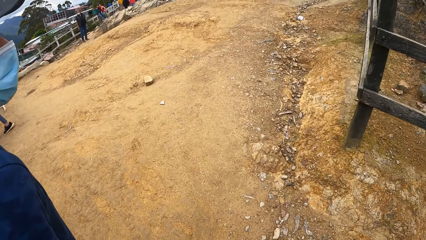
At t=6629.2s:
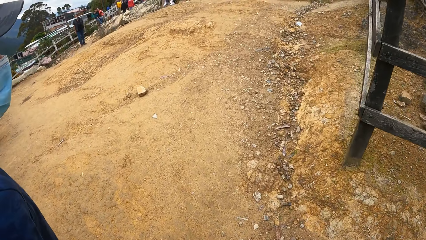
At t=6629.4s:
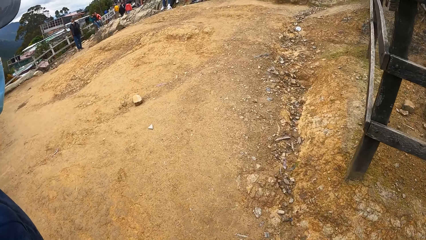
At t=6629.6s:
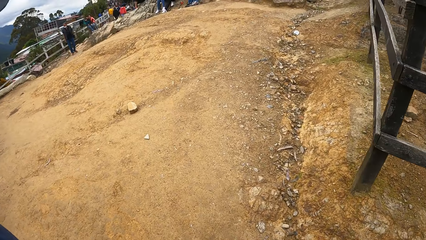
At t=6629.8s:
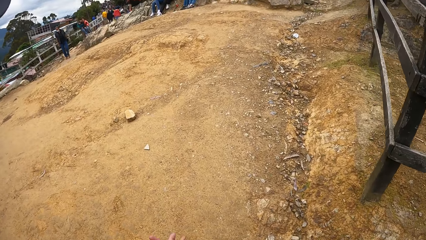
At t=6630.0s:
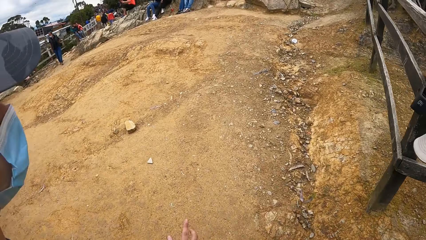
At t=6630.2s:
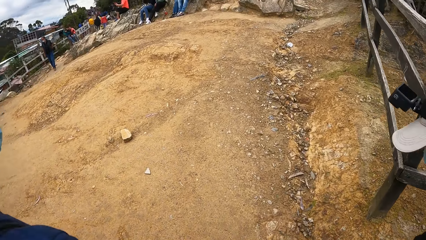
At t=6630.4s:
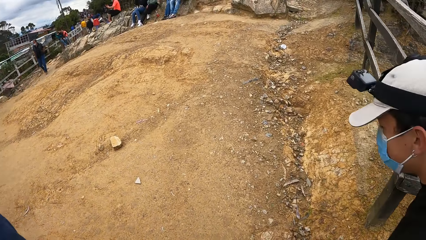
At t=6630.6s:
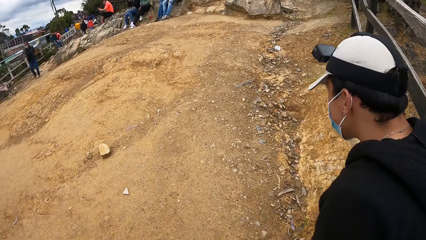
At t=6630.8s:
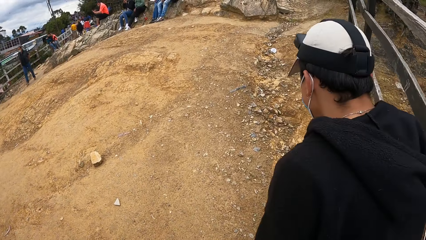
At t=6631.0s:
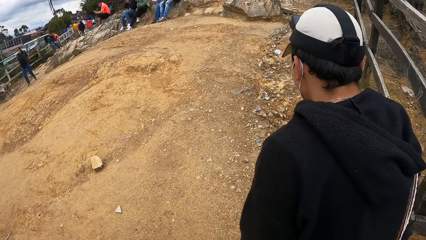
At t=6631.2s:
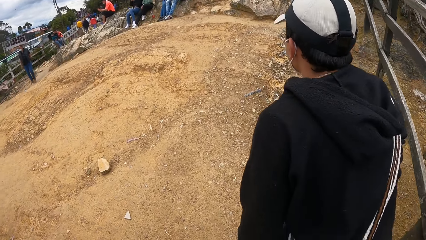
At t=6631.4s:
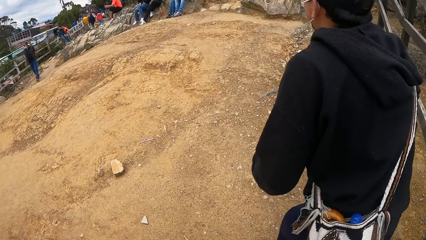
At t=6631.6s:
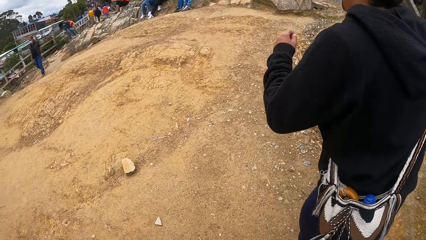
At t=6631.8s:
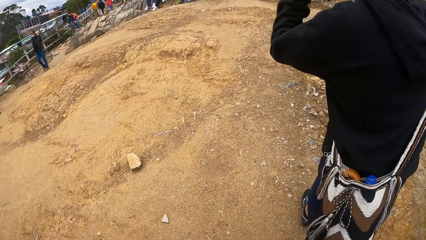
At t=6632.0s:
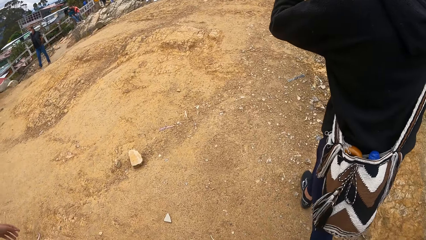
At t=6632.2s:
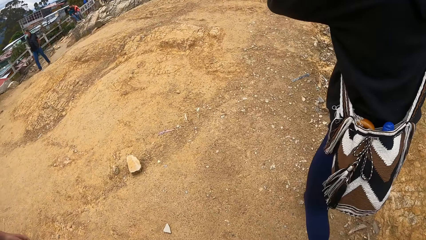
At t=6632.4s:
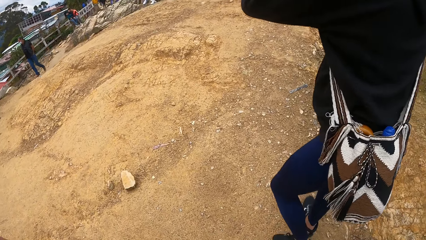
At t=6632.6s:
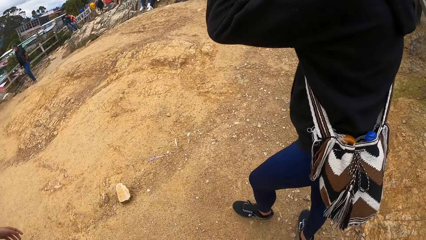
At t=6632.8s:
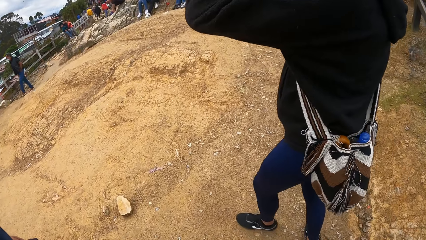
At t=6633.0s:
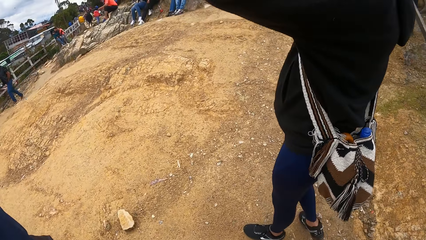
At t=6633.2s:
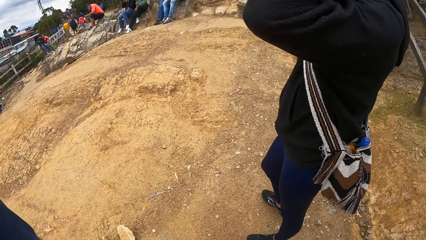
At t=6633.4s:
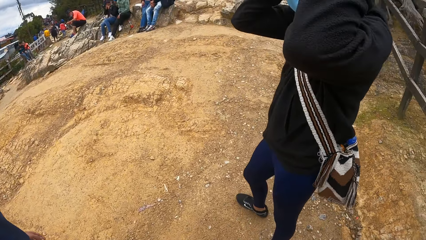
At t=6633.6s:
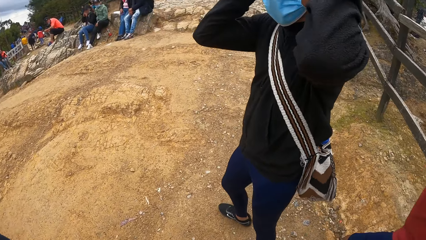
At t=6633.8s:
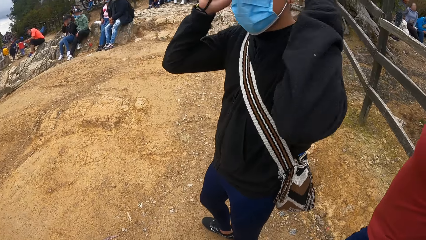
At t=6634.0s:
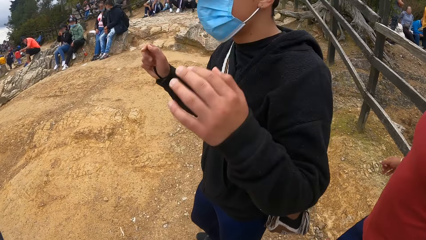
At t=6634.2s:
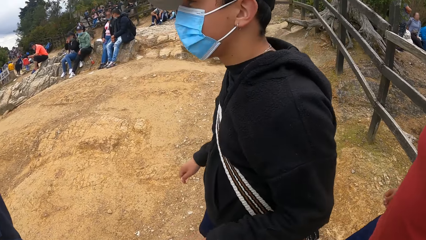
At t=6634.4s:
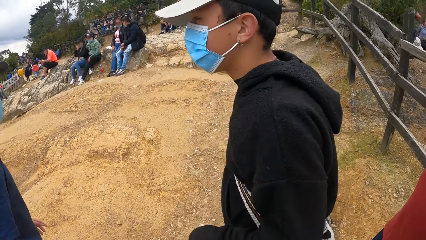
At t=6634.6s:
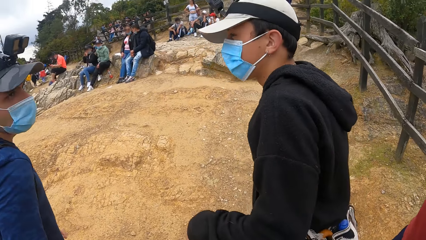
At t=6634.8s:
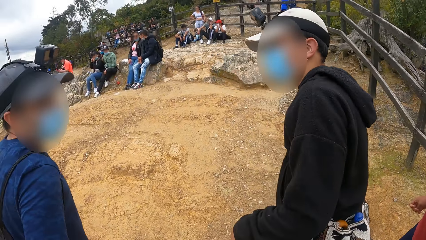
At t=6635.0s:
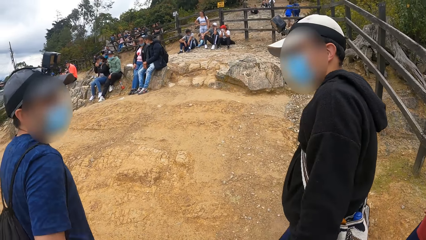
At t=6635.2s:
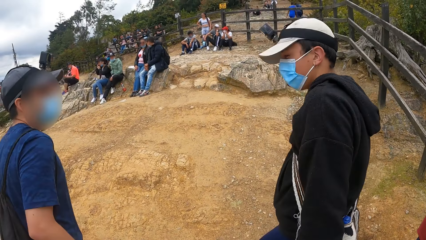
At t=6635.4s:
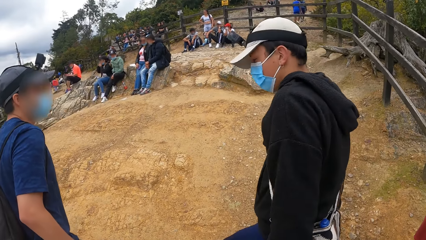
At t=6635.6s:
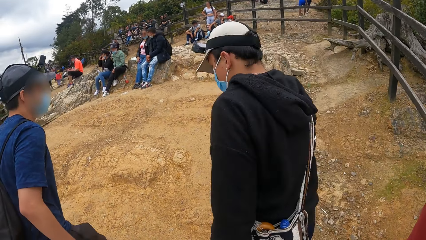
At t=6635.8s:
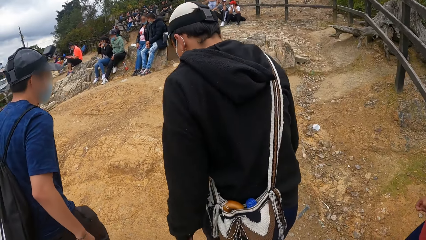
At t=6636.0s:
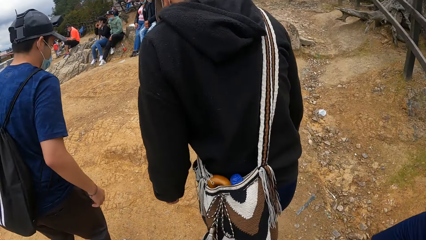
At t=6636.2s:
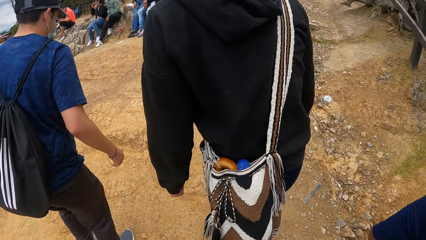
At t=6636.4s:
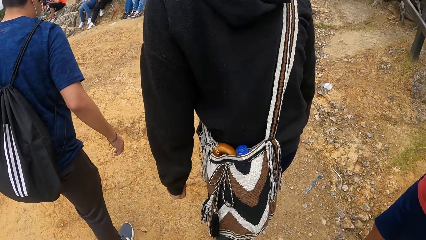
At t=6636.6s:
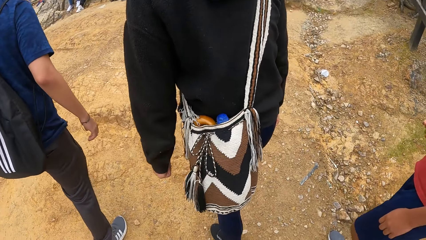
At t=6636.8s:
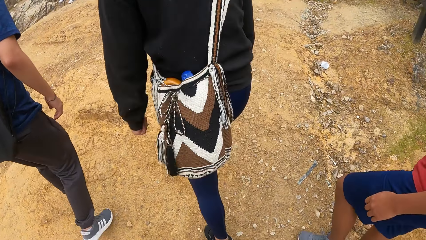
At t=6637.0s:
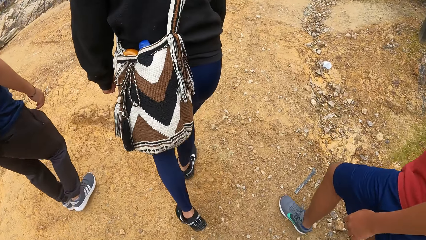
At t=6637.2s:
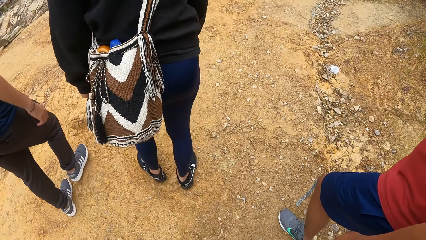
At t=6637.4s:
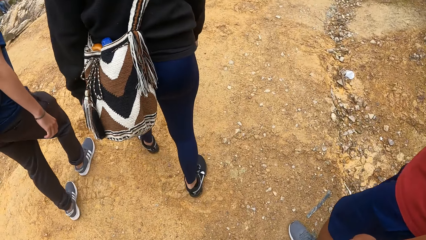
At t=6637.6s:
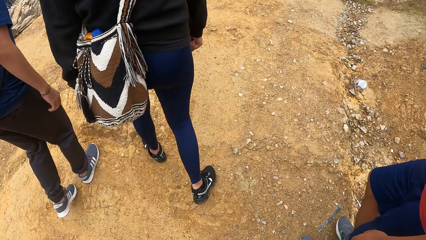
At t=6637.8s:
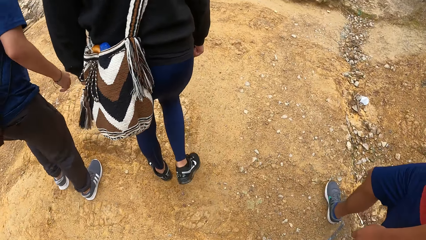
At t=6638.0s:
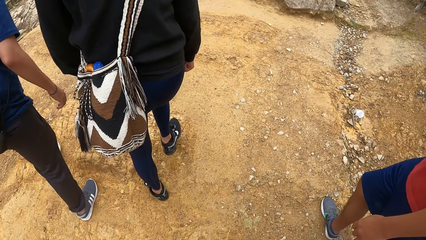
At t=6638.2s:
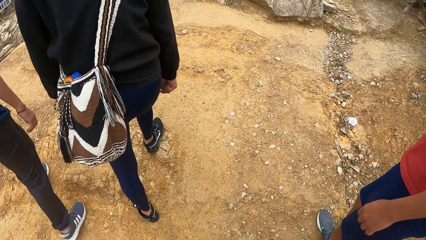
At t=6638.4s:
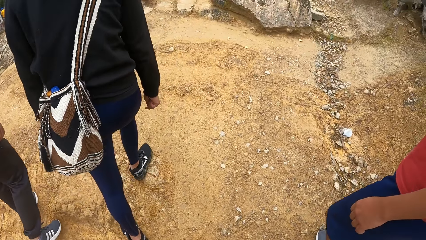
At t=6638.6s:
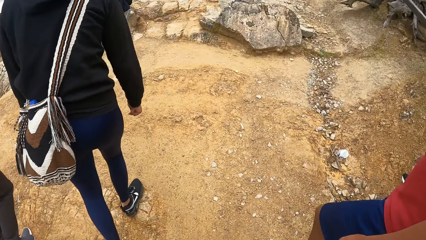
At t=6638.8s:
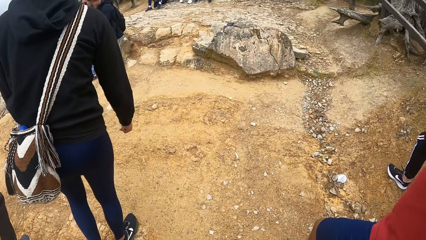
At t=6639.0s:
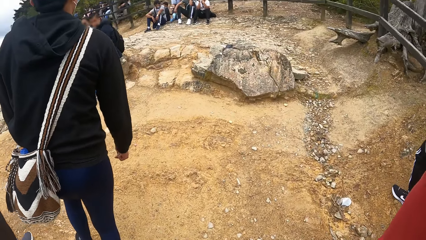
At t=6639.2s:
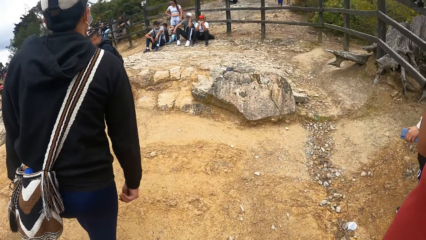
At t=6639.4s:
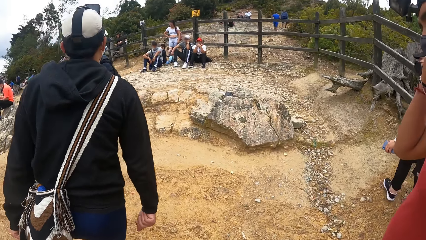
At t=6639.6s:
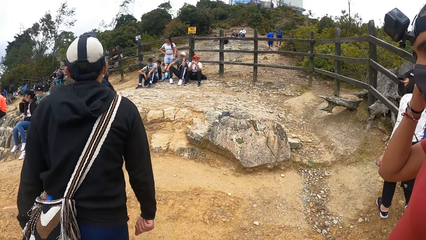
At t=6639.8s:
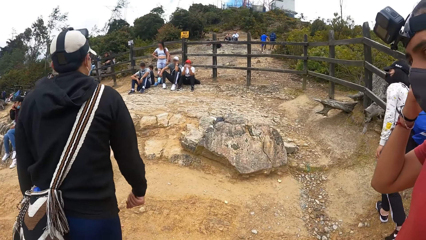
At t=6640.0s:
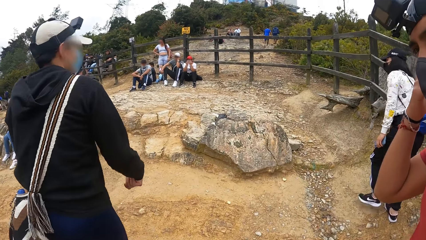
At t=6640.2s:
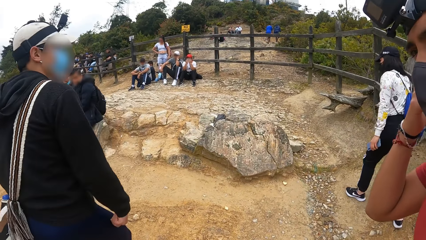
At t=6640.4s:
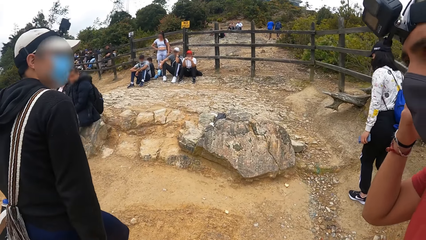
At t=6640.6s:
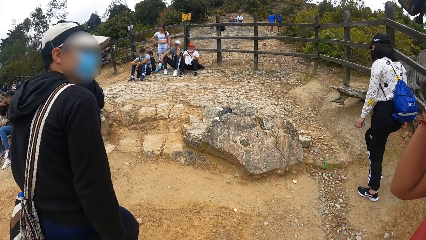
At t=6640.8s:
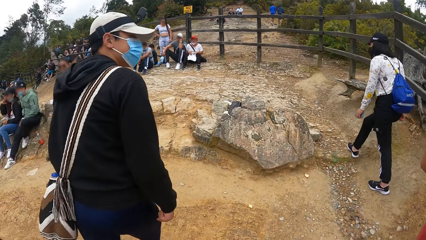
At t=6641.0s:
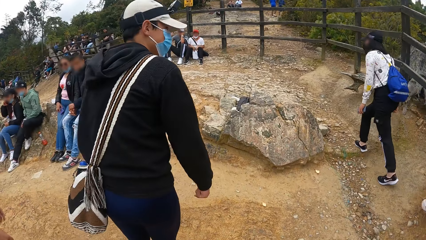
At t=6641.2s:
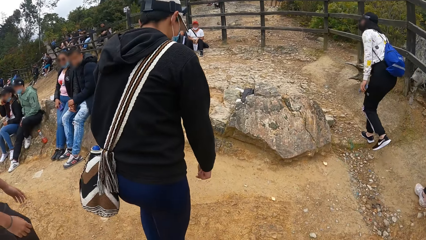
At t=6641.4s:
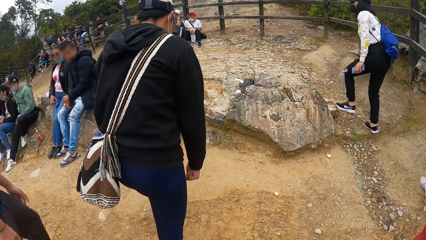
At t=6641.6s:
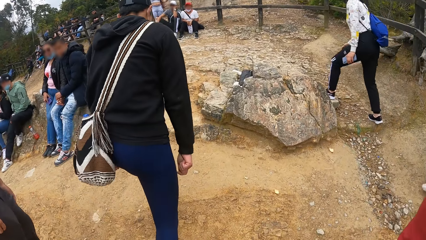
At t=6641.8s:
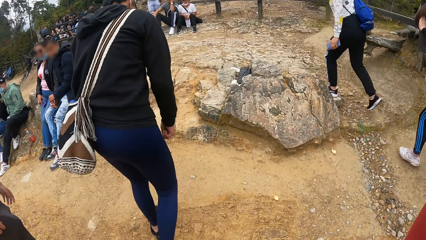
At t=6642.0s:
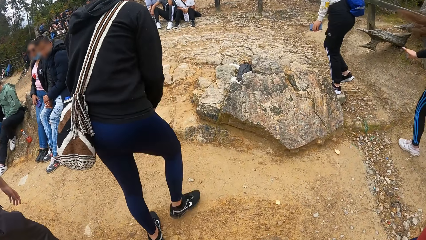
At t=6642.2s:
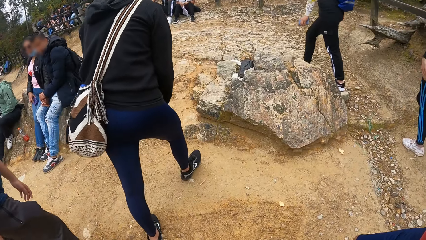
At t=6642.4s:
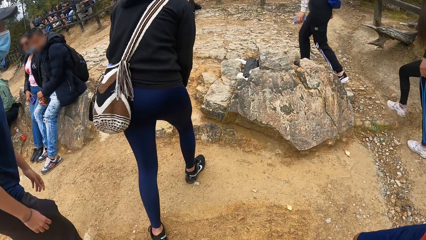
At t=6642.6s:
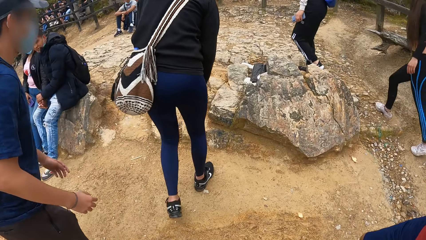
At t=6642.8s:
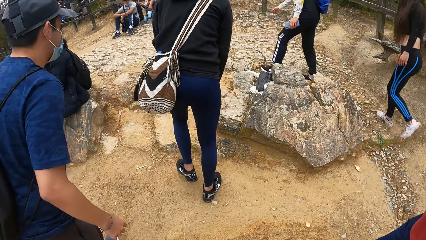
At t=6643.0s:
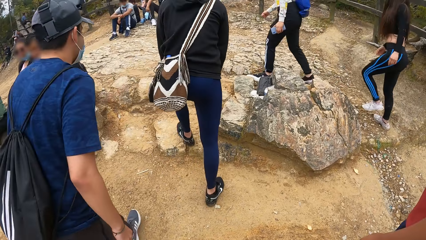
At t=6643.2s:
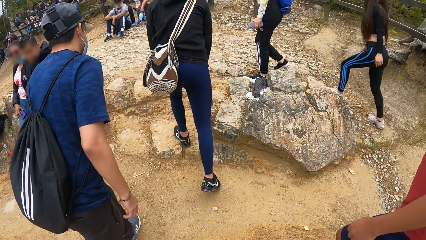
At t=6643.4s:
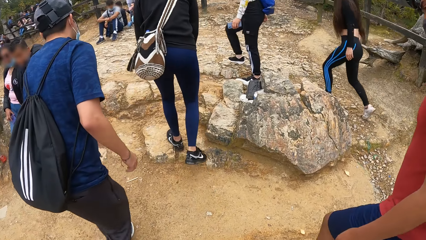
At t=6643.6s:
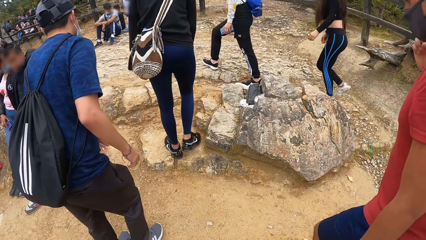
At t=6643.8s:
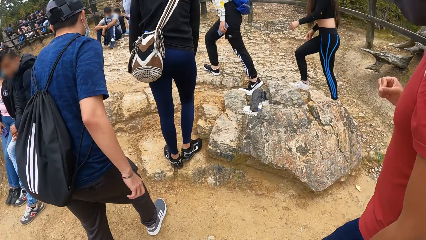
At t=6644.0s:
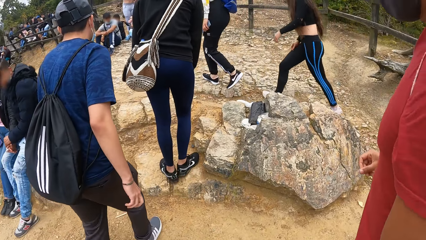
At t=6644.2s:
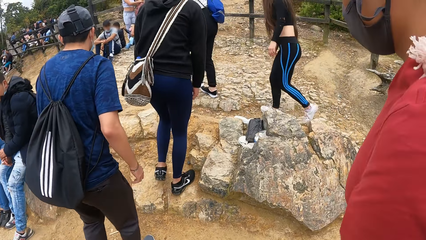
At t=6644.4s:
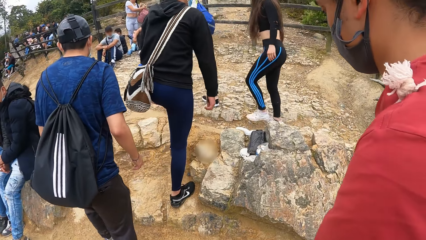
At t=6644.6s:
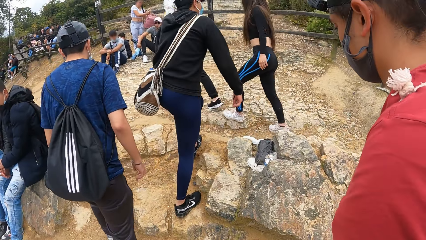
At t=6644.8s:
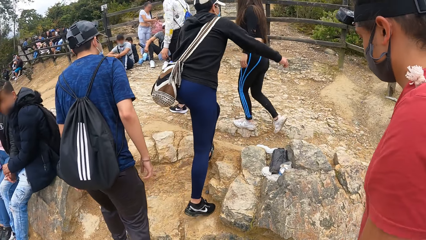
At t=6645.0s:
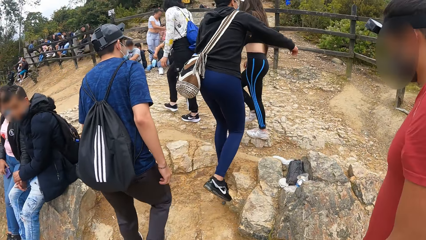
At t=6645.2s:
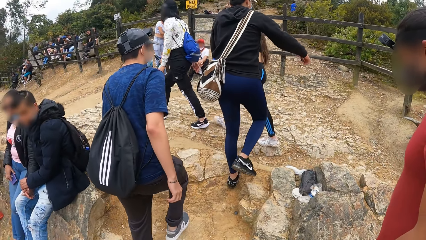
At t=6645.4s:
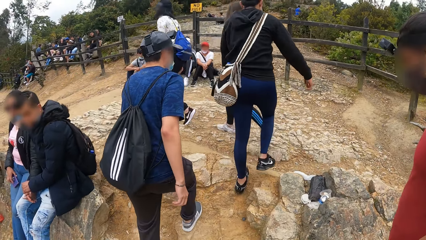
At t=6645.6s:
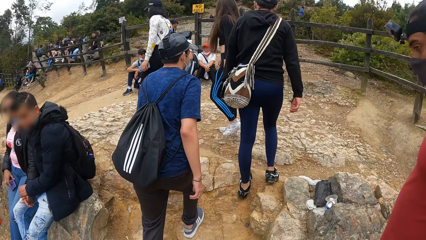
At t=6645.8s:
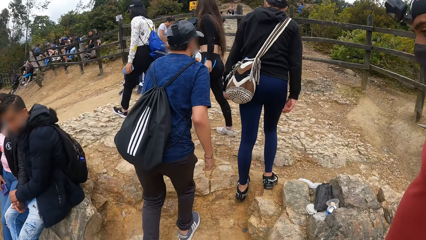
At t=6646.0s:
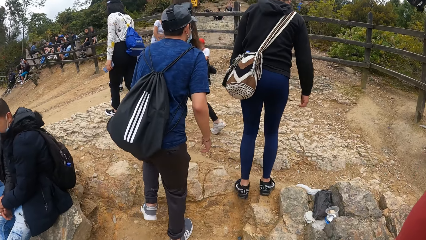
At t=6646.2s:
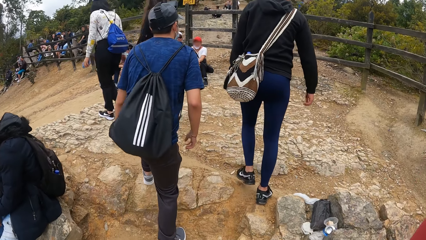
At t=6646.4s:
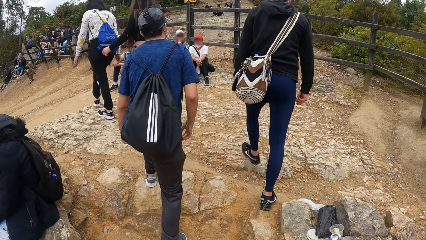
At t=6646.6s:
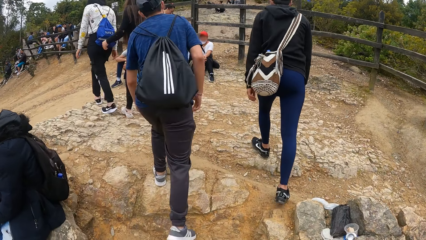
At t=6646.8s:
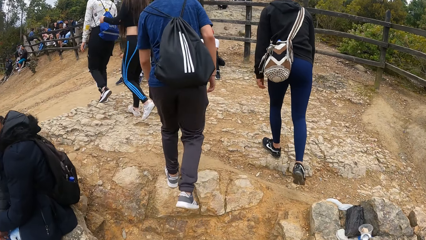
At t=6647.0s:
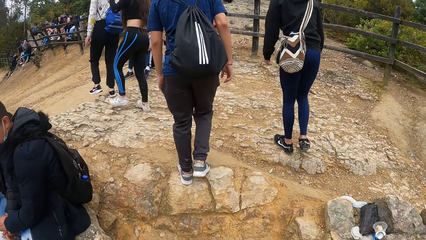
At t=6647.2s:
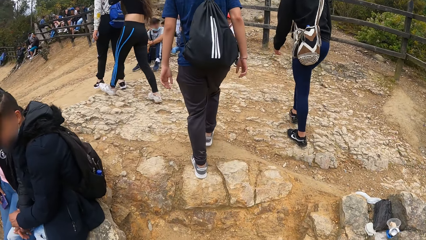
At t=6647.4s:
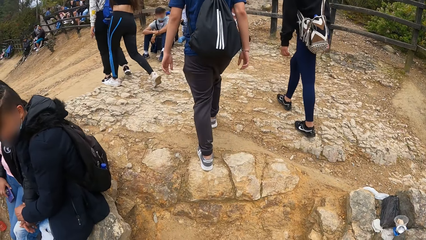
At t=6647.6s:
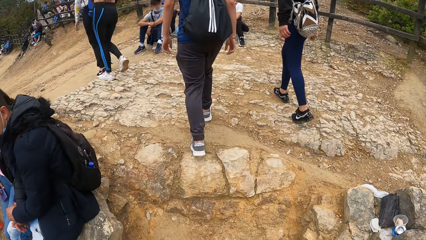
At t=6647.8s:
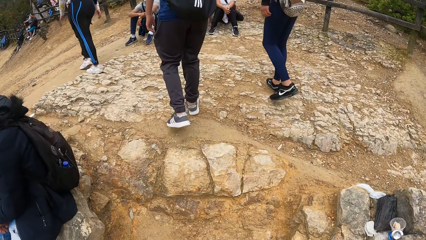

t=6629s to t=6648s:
A man walks up the hill. The man places both hands on his head. Another man walks up the hill. The other man touches his right ear with his right hand.
